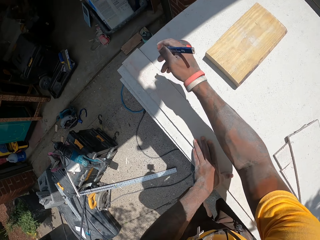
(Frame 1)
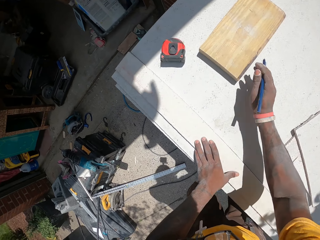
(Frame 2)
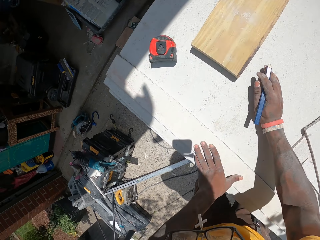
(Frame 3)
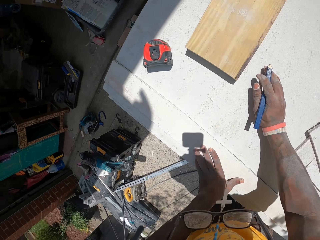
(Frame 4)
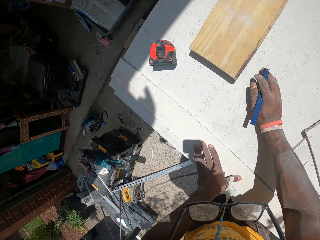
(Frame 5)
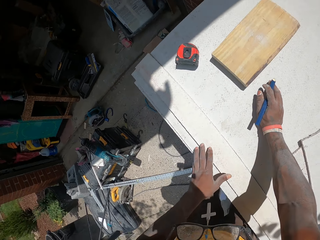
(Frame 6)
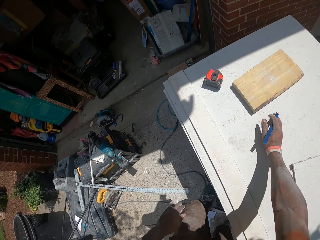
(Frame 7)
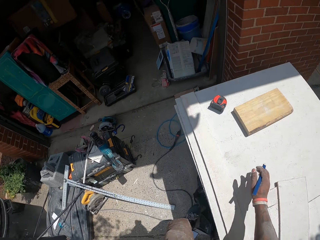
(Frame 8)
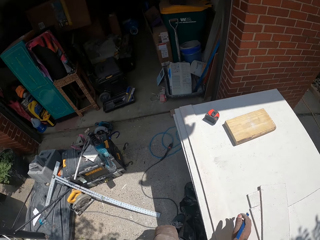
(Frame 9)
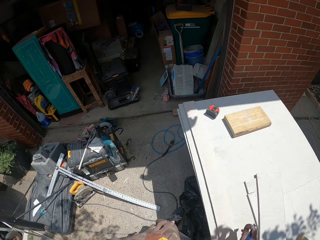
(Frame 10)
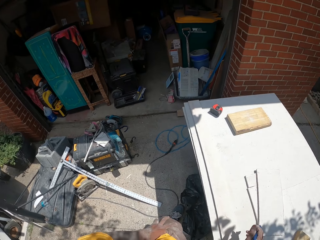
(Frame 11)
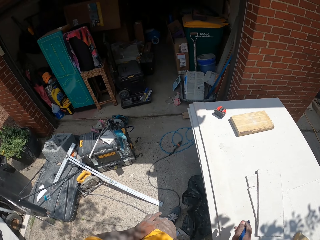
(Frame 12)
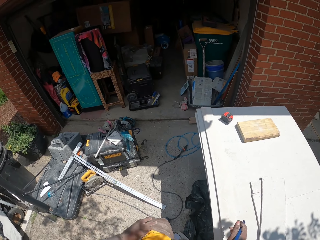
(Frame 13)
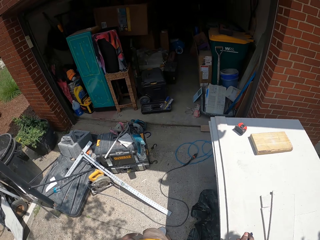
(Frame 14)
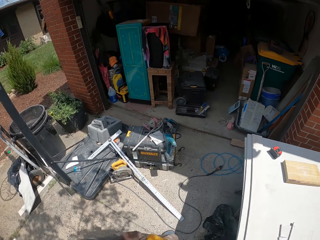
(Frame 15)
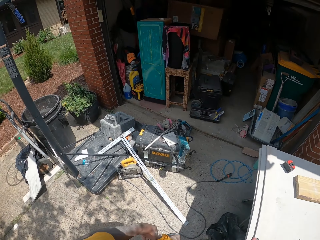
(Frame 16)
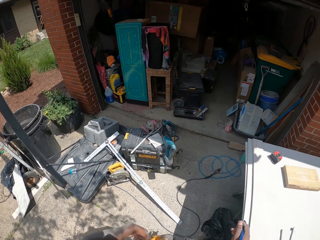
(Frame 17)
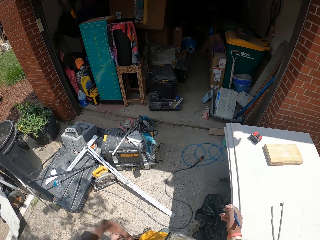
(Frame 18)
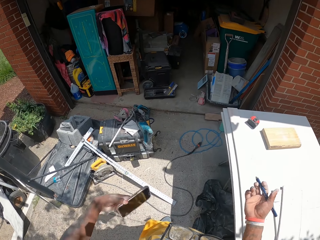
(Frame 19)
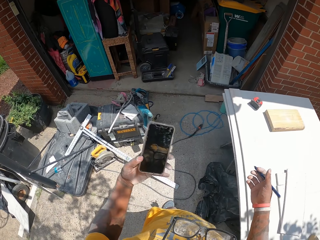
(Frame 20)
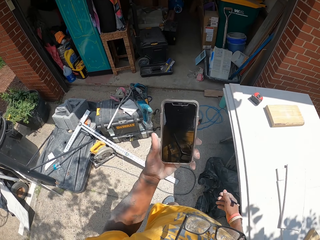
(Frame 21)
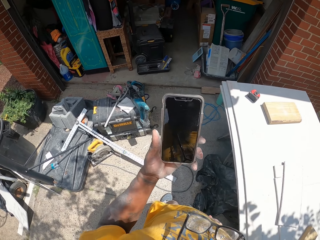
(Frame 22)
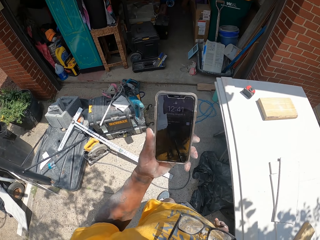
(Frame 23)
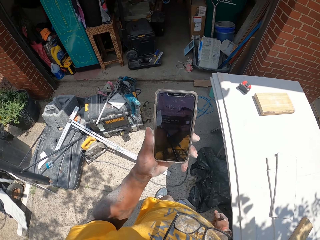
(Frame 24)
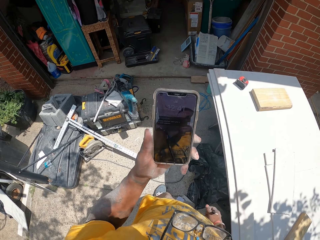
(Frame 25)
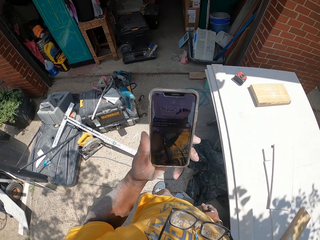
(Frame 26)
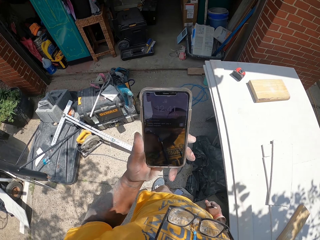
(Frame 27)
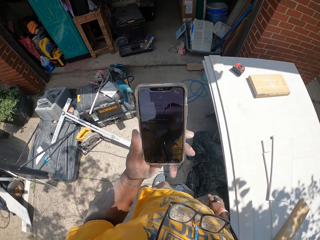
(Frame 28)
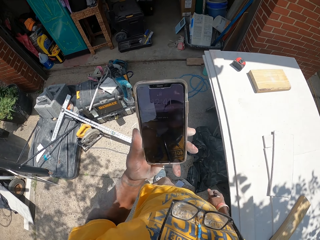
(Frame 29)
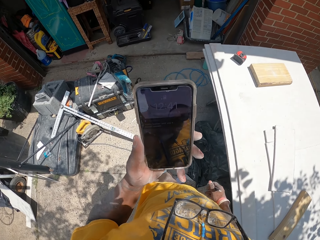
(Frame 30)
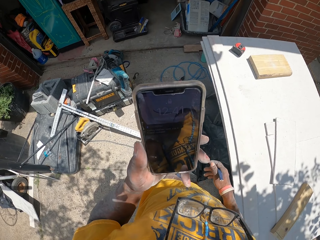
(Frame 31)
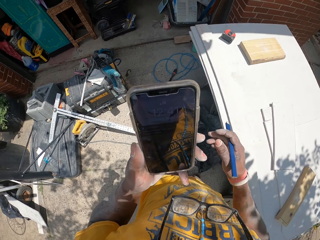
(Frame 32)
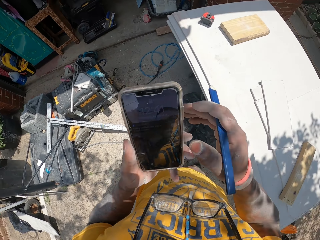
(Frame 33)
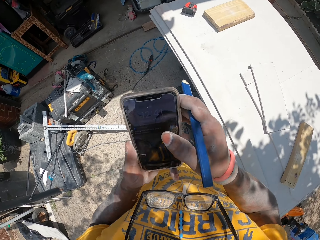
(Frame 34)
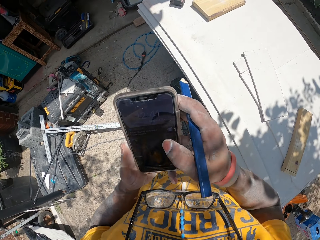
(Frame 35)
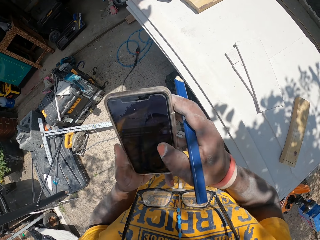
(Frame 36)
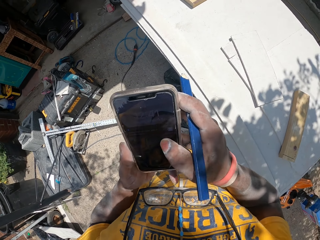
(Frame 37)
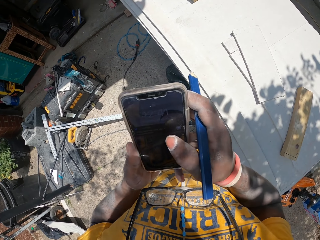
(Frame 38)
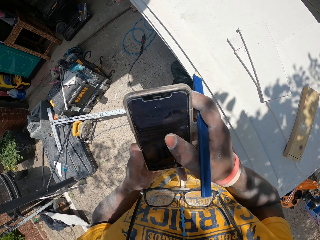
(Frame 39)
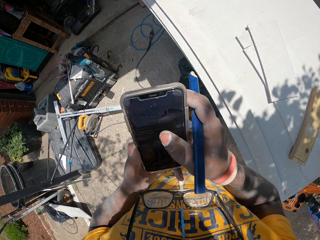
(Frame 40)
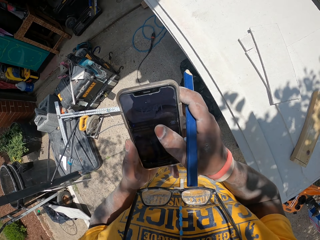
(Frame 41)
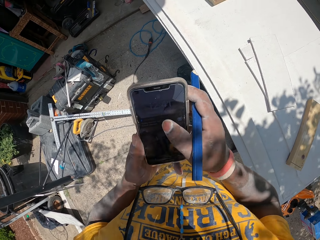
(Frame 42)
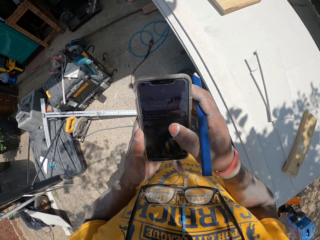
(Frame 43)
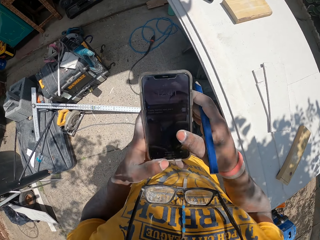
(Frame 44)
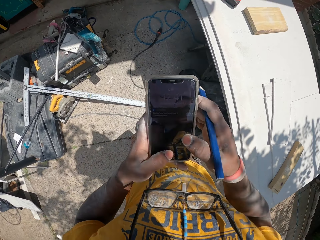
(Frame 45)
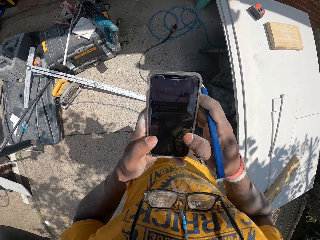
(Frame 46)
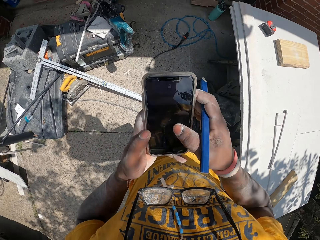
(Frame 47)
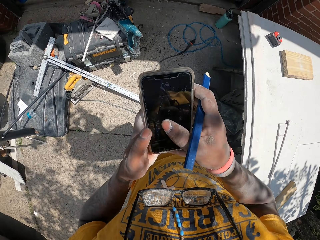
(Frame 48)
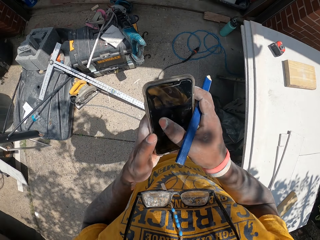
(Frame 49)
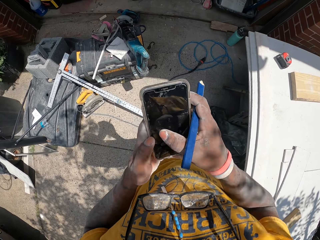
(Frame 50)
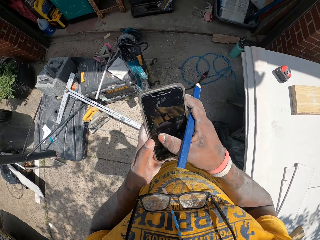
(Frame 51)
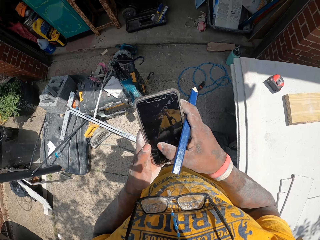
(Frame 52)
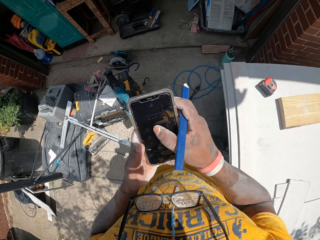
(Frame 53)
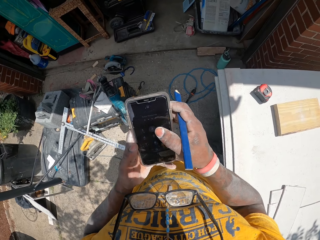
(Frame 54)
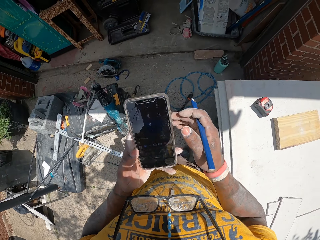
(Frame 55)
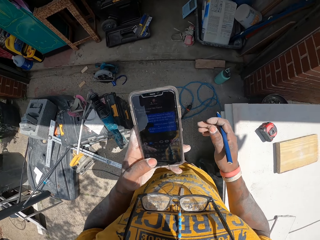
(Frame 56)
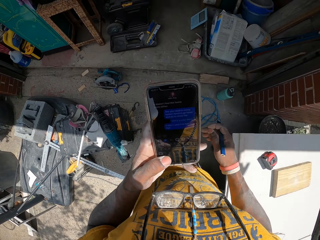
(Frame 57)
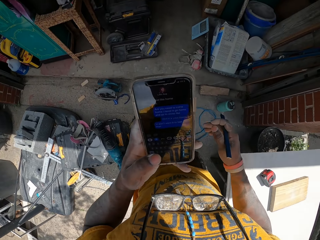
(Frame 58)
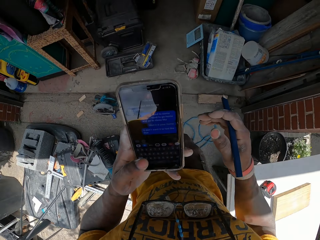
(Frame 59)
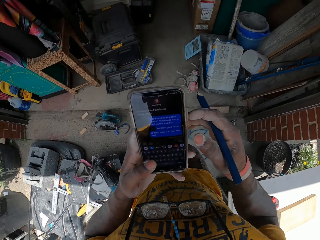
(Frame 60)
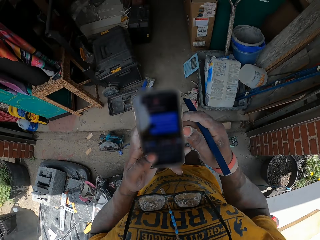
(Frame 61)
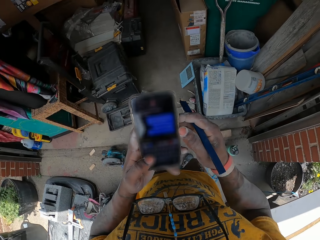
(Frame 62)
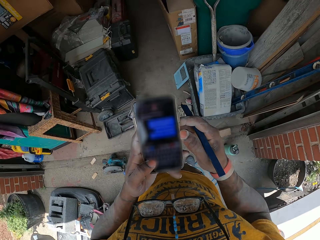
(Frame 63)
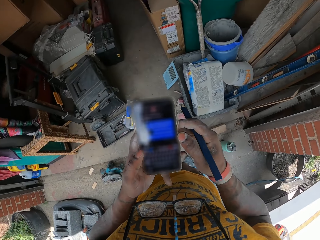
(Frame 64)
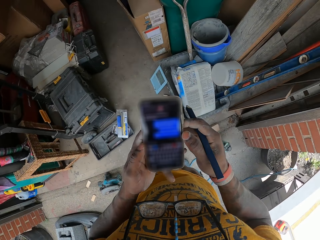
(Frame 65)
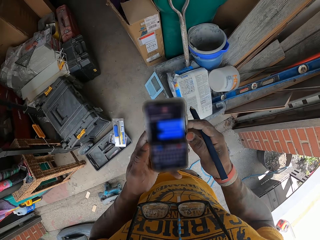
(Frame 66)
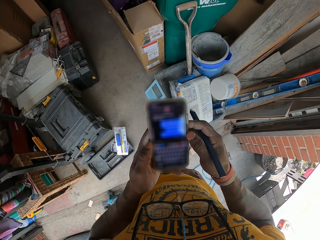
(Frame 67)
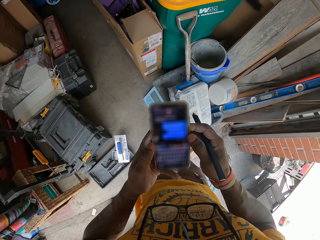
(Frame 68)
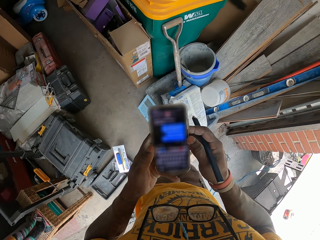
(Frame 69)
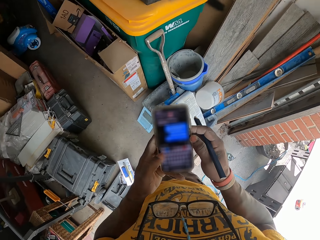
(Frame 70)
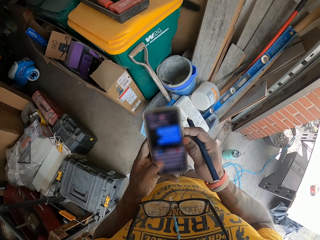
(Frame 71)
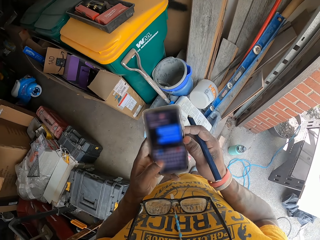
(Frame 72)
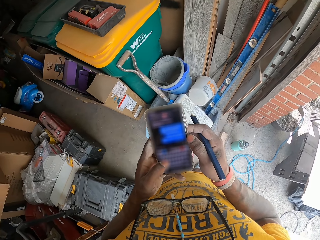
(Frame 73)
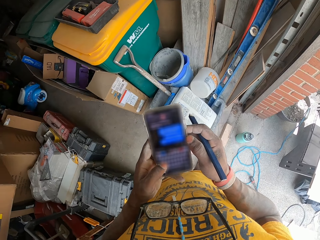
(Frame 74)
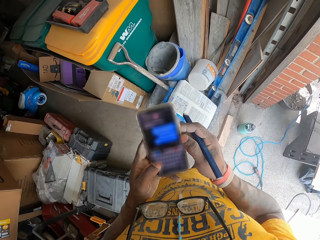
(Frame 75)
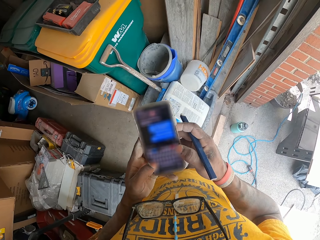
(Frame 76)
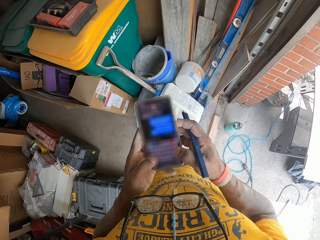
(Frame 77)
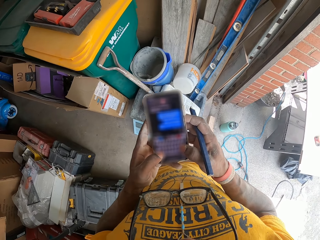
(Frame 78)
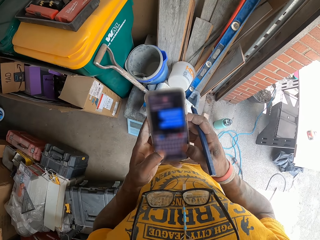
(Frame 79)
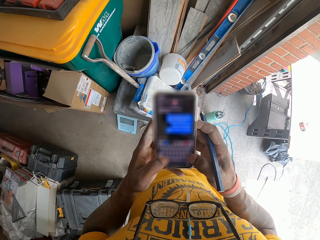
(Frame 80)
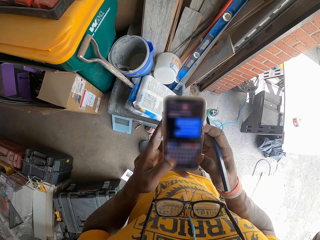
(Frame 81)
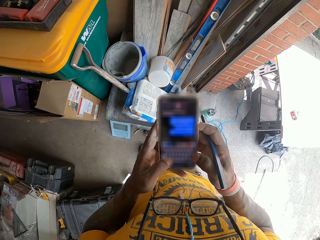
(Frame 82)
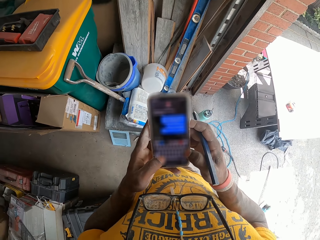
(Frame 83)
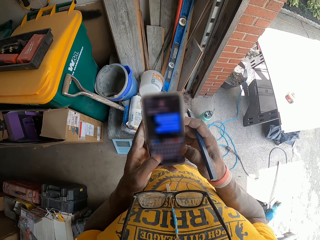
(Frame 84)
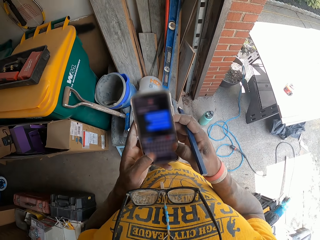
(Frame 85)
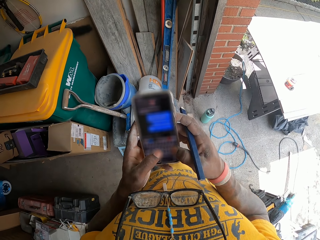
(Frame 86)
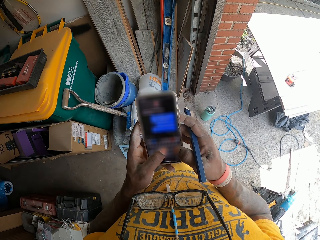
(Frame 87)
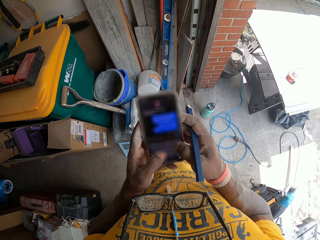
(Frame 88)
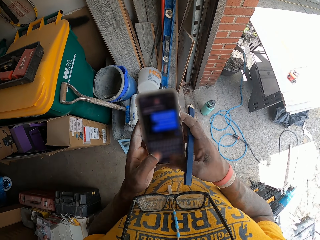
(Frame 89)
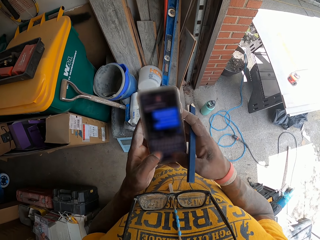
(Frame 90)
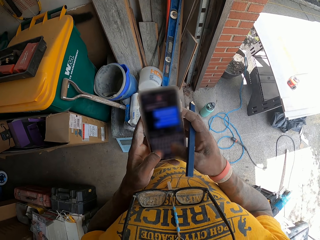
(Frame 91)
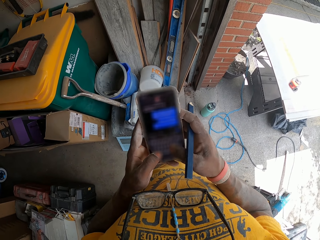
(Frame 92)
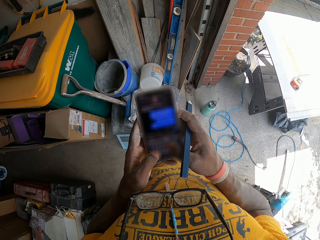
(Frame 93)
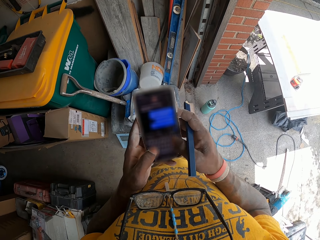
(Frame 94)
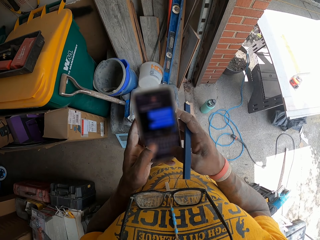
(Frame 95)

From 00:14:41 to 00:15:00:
The camera wearer picks a phone from his trouser pocket with his left hand. He holds the phone in his left hand. He looks at the phone. He operates the phone with his right hand. He walks around. He operates the phone.

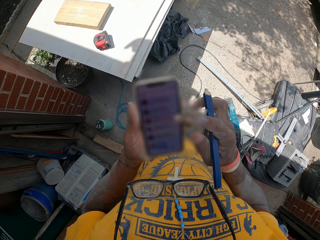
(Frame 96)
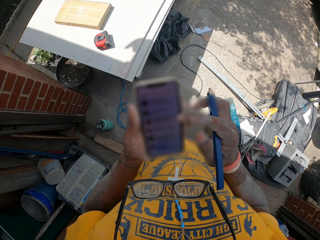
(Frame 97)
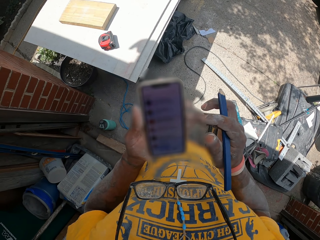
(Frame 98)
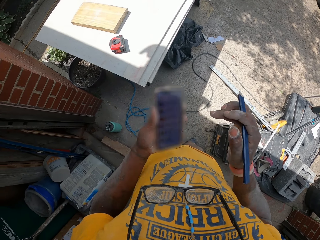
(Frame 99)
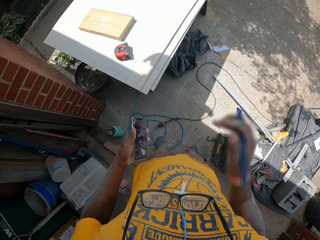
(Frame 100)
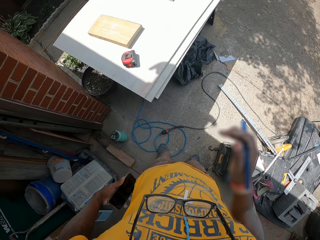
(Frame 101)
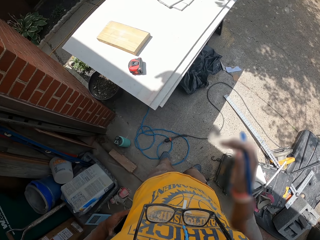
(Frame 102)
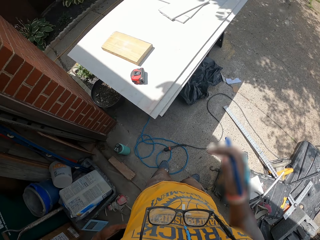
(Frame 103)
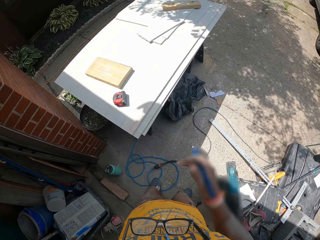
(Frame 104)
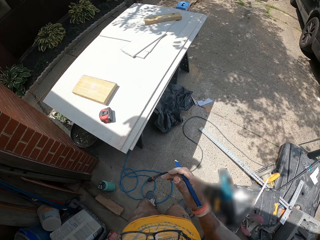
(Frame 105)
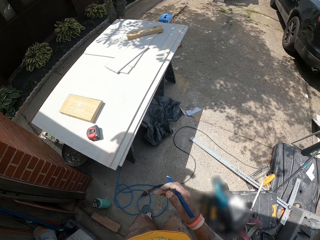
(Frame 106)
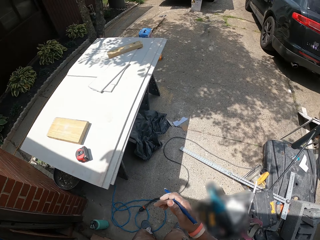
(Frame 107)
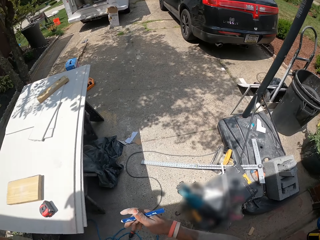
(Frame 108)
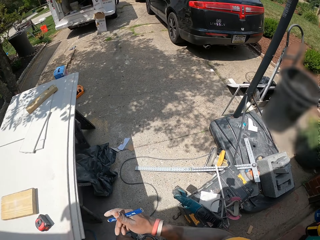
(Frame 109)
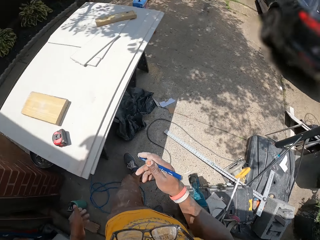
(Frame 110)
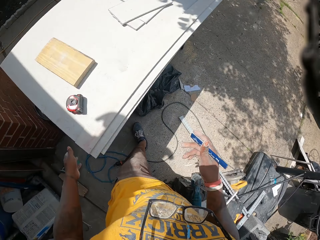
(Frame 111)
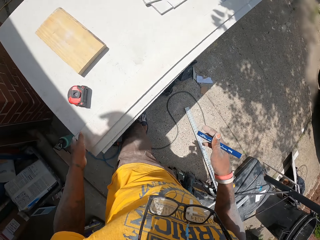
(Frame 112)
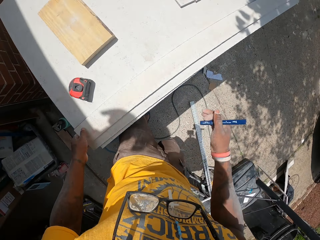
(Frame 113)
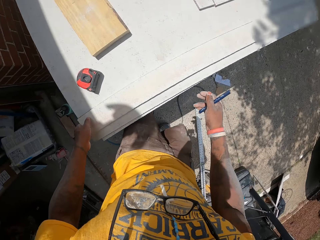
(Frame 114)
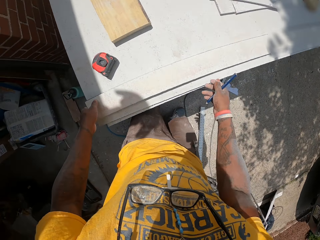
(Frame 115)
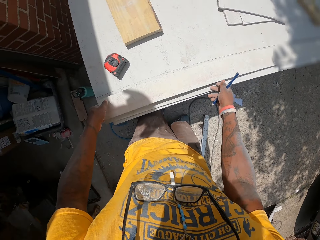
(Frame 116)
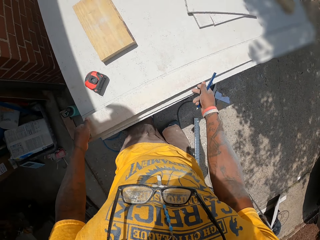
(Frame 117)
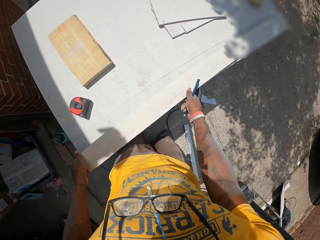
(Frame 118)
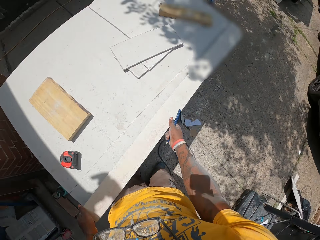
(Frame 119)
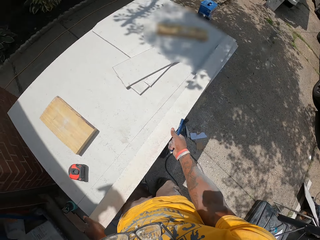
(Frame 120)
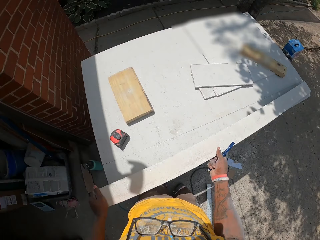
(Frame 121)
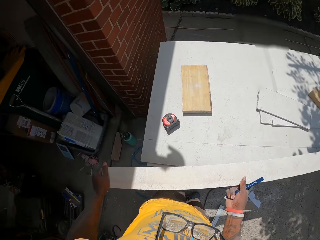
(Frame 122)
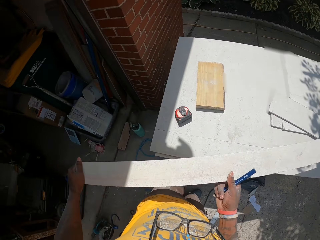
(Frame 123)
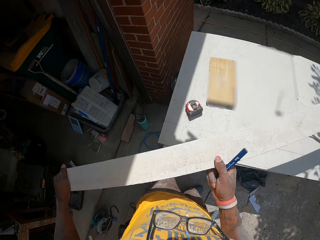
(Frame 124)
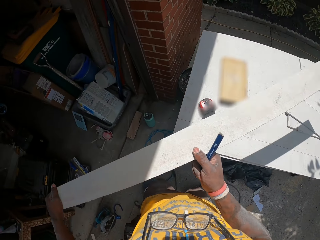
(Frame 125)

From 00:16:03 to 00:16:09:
The camera wearer returns the phone back to his trouser pocket. He holds the wood. He picks the long slate sheet from the work table with his hands.
